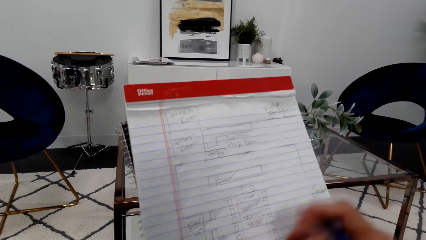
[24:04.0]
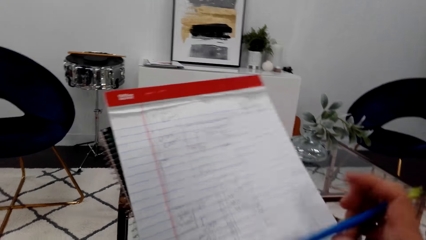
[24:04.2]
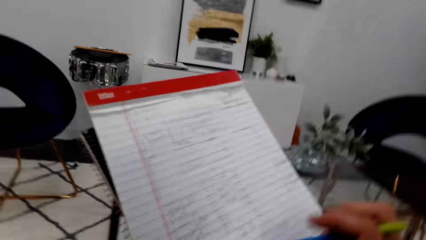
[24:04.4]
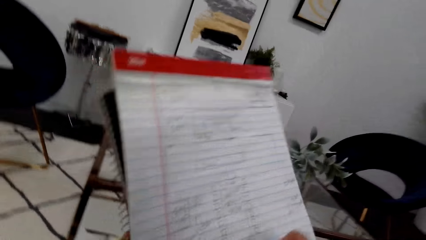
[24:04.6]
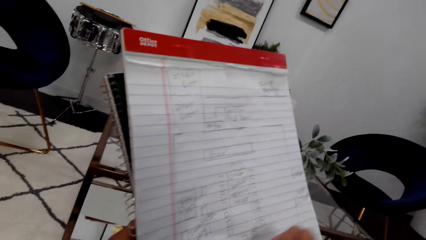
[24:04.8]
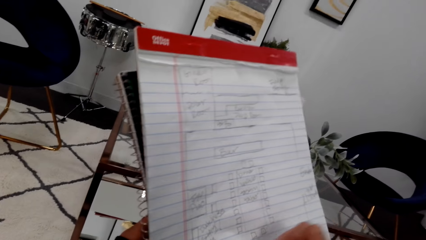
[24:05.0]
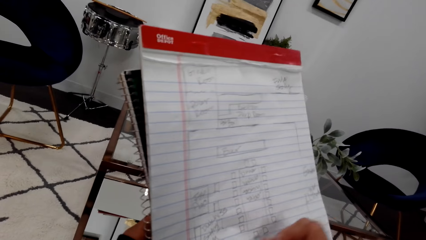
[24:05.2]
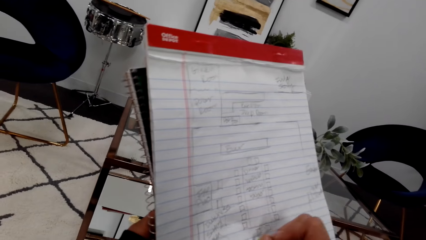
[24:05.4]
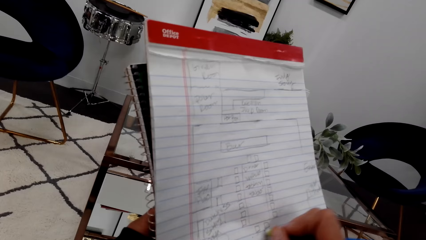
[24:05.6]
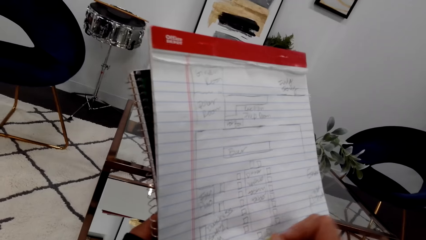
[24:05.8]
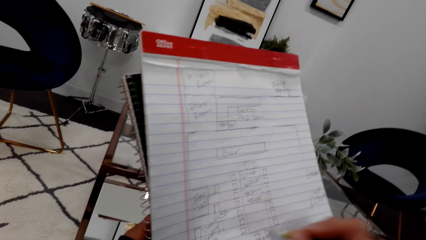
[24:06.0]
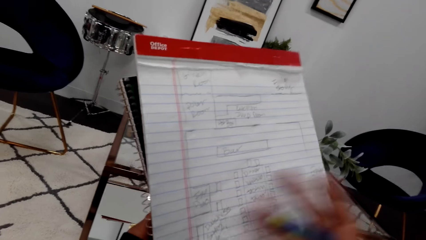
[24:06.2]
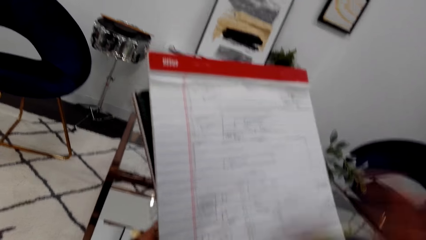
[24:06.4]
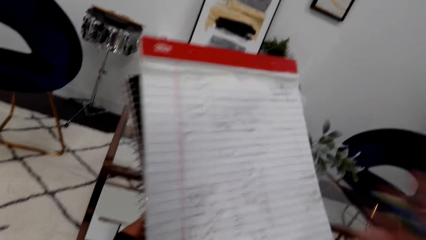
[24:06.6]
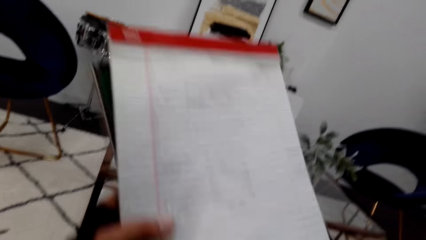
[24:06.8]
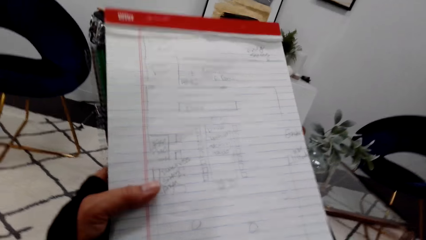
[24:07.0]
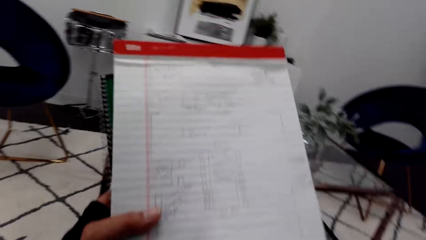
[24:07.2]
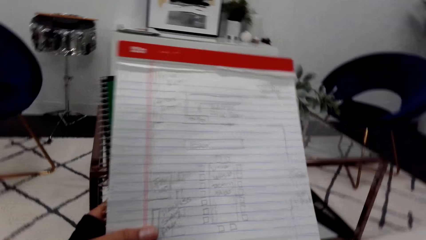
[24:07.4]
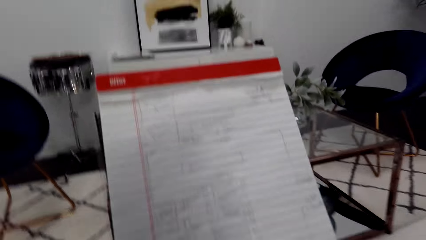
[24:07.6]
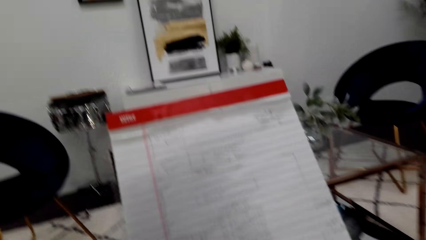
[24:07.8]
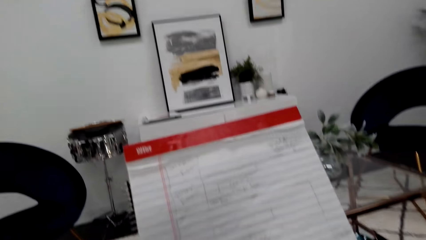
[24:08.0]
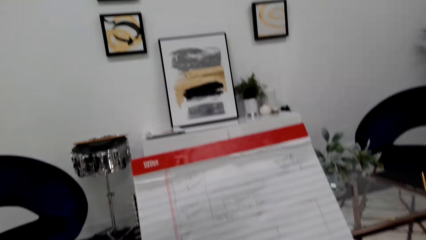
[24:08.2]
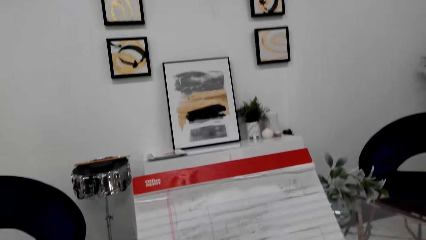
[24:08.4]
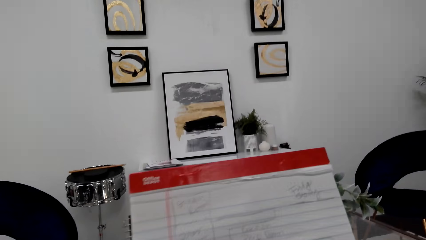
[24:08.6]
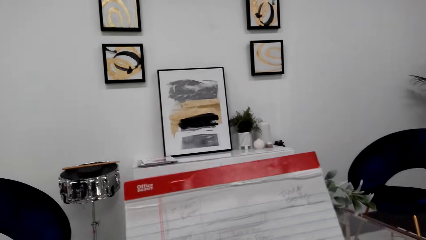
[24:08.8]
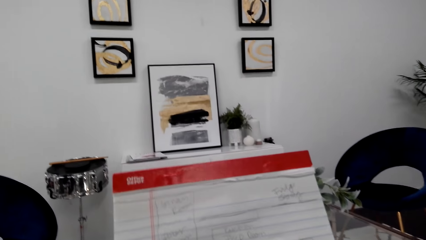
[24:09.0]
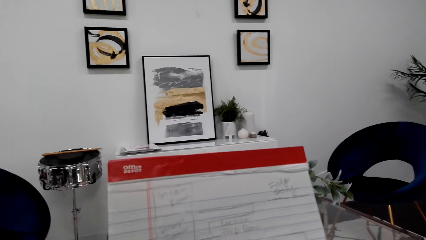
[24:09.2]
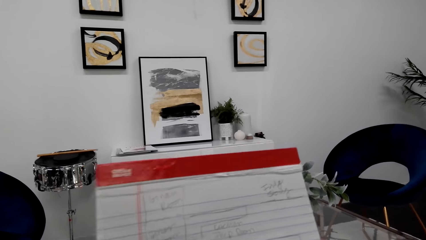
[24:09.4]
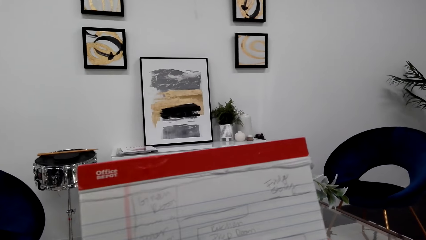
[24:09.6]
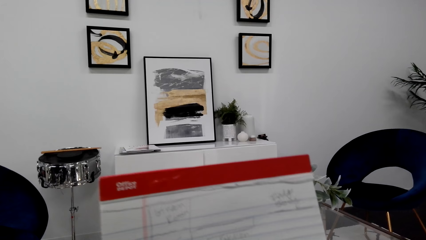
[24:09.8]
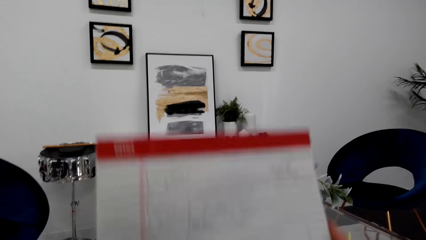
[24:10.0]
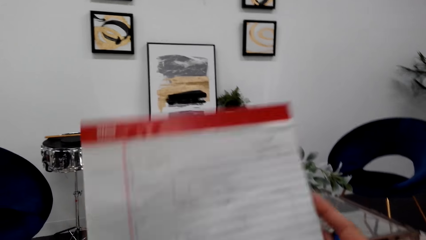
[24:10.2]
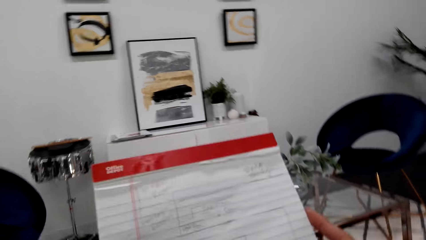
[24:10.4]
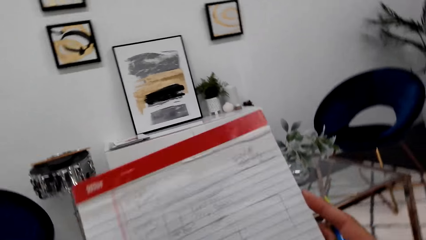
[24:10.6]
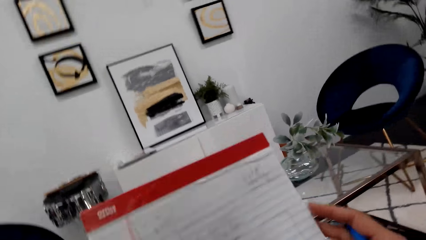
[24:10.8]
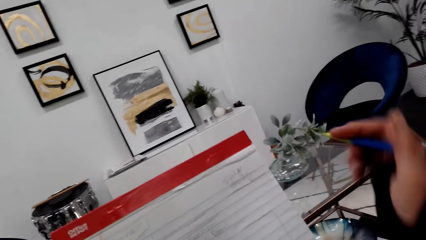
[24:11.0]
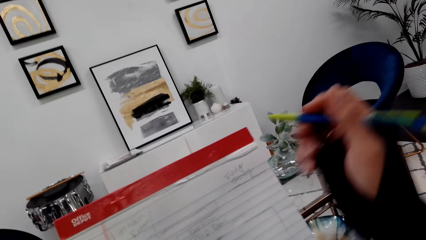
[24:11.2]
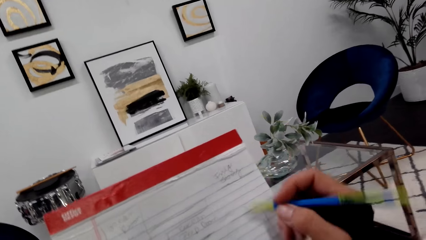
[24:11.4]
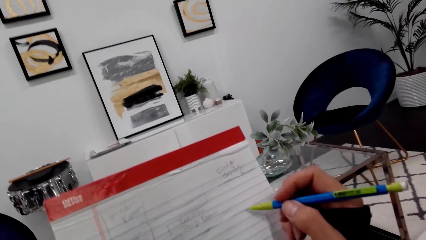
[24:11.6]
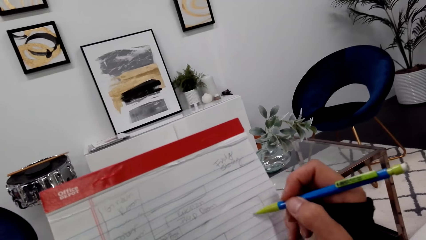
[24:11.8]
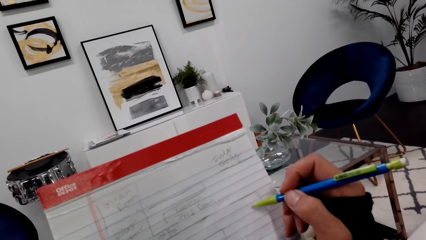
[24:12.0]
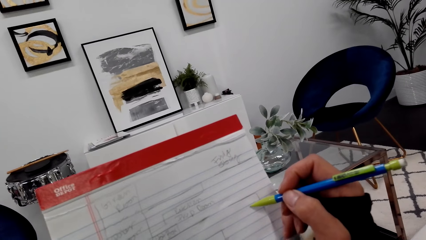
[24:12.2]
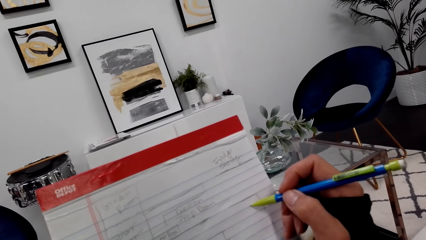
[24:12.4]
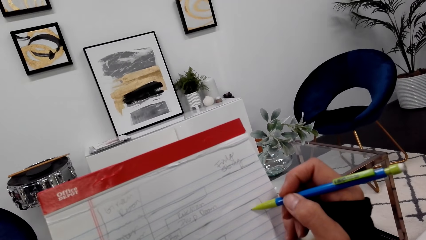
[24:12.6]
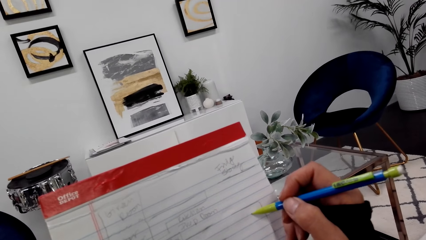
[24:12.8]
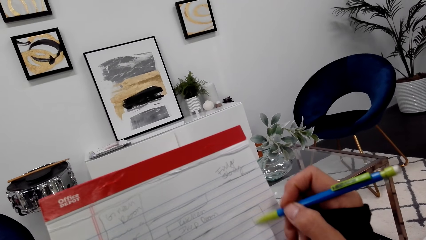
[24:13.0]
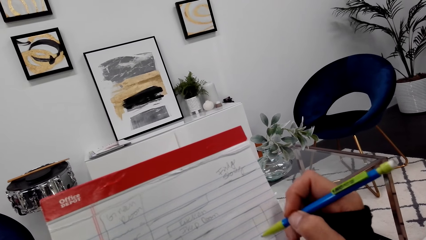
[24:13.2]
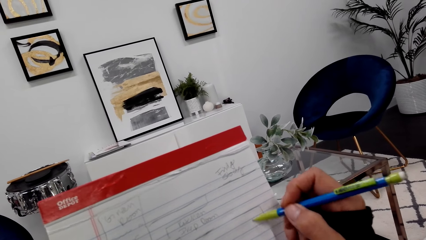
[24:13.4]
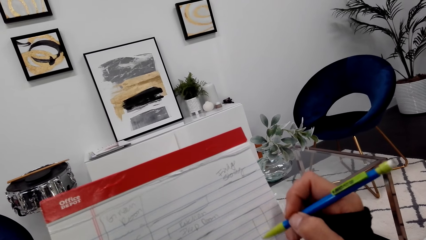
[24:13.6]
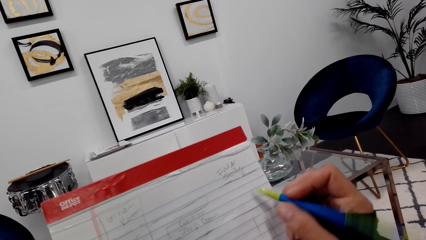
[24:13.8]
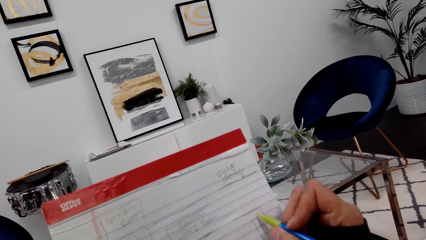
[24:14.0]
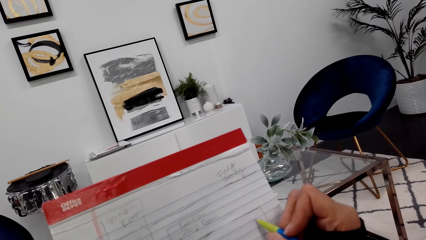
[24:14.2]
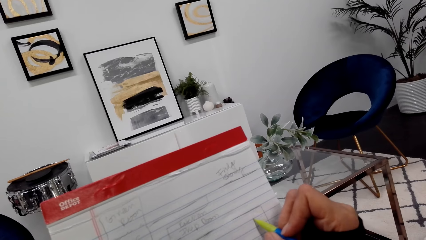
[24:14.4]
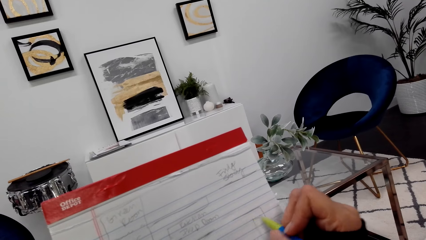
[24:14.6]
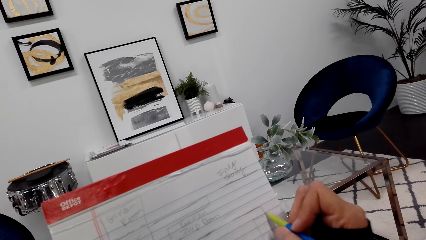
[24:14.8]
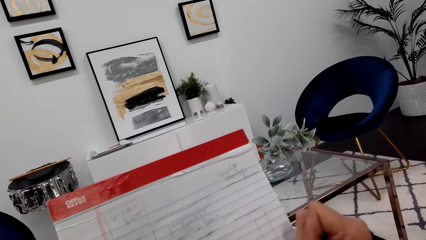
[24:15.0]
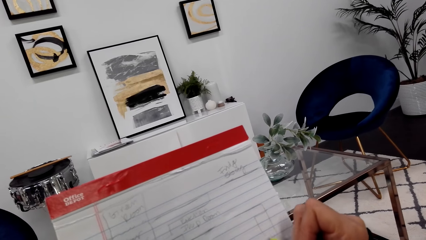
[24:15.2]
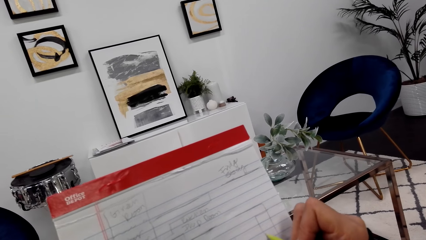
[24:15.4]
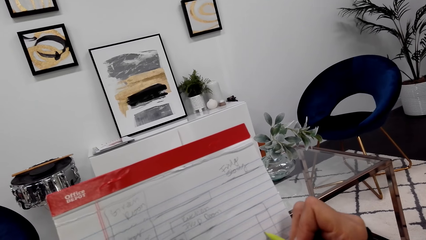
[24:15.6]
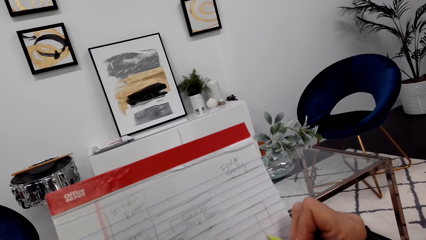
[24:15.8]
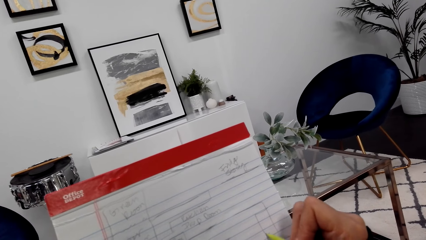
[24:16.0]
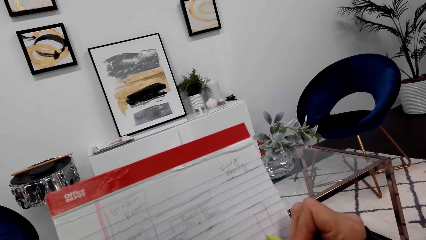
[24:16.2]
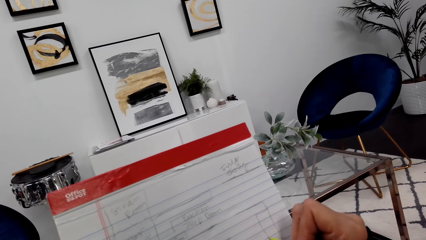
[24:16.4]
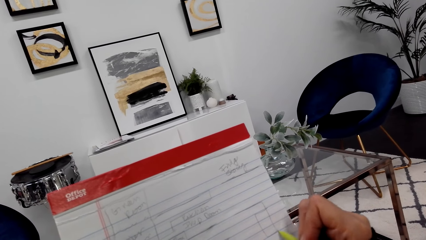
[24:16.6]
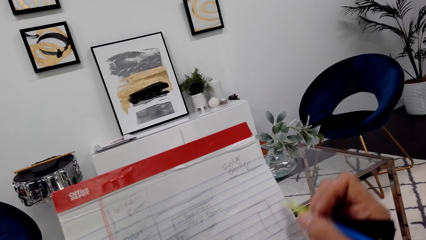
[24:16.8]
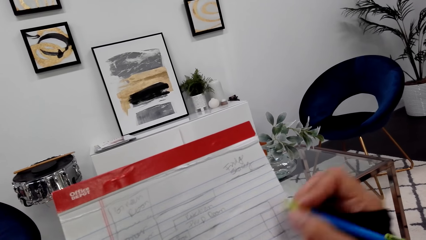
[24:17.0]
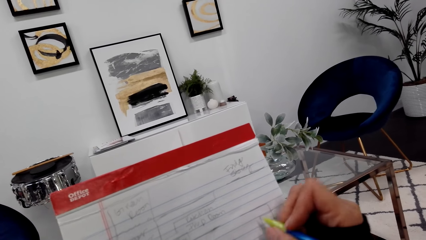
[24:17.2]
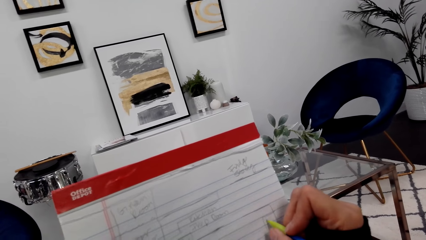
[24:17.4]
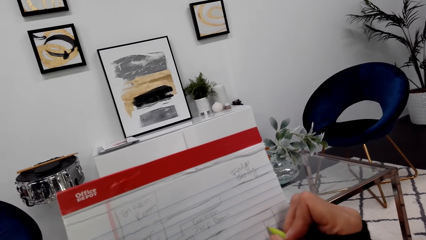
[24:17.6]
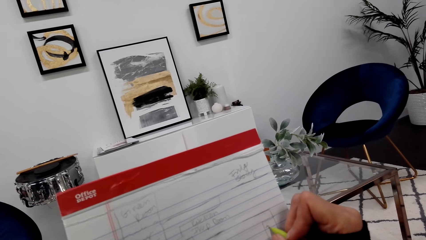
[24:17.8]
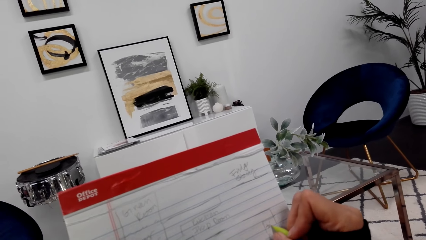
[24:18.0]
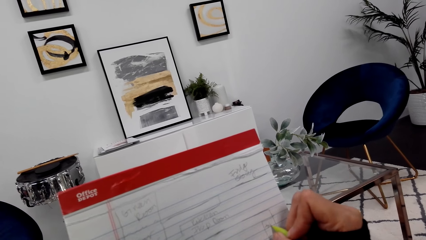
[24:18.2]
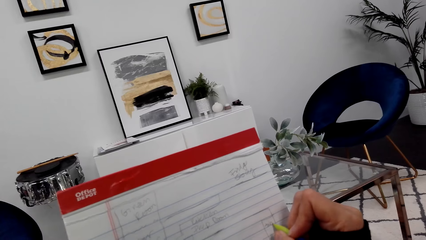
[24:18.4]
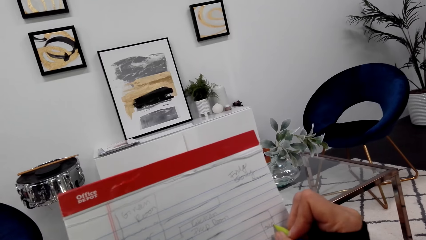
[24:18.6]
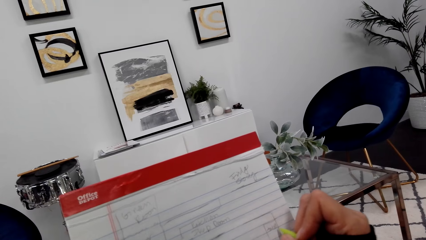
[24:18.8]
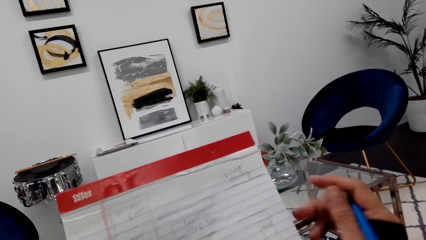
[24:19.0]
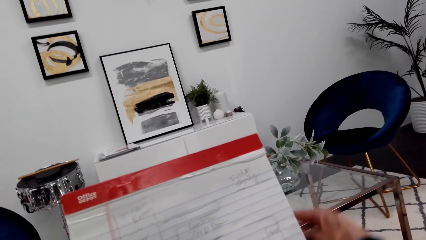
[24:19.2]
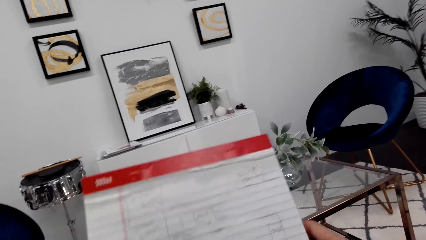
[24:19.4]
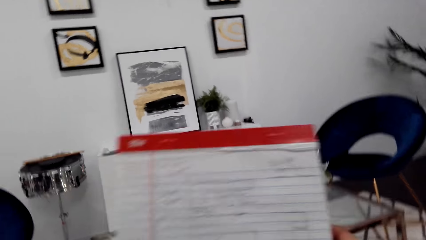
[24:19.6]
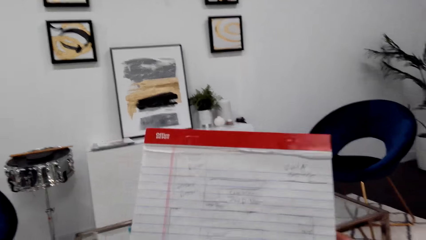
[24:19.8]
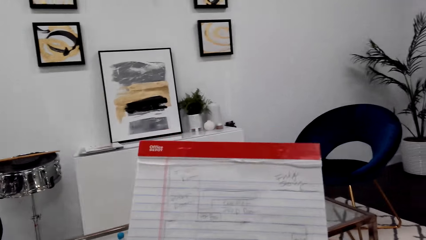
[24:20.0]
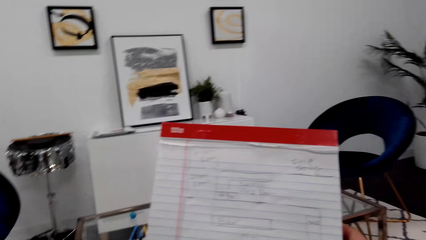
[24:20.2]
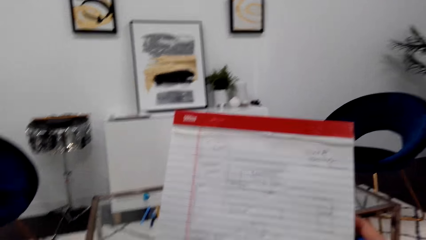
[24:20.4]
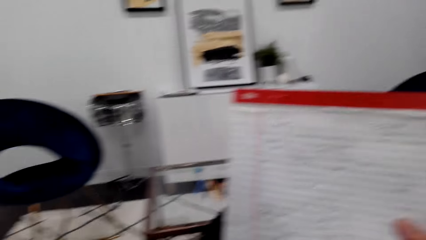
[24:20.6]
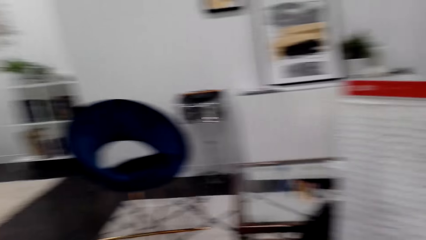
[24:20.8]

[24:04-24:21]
The camera wearer rubs the writings. They wipe the notebook. They move the notebook. They draw a sketch on the notebook. They are writing on the book. They talk to themselves.
